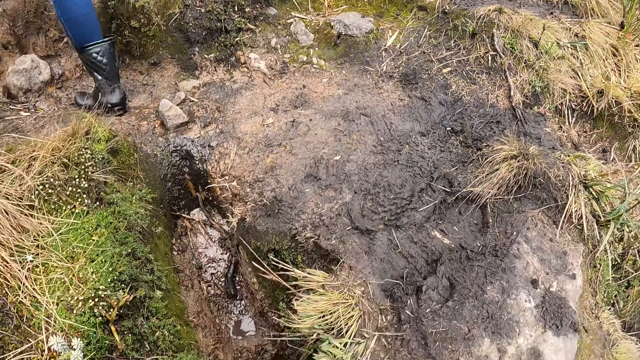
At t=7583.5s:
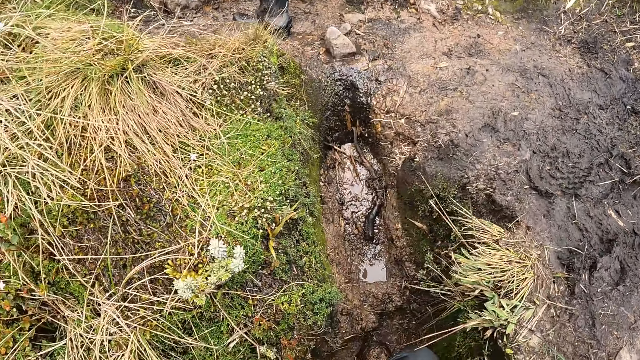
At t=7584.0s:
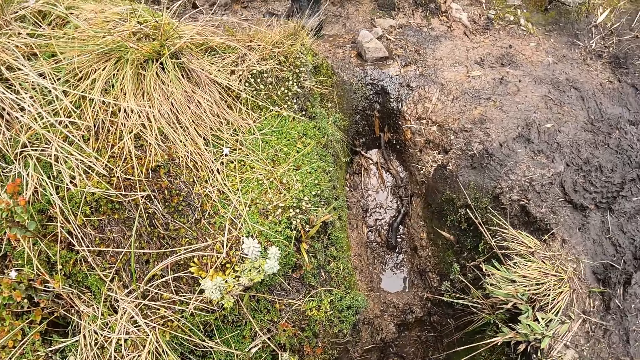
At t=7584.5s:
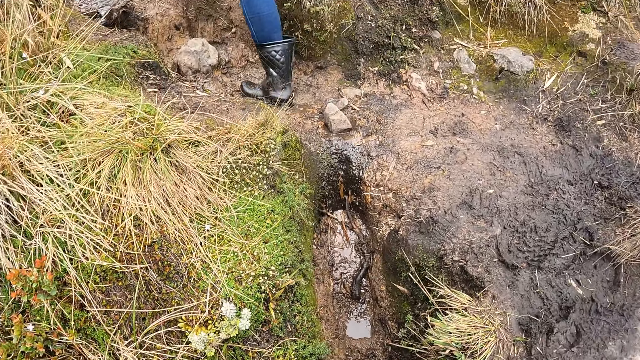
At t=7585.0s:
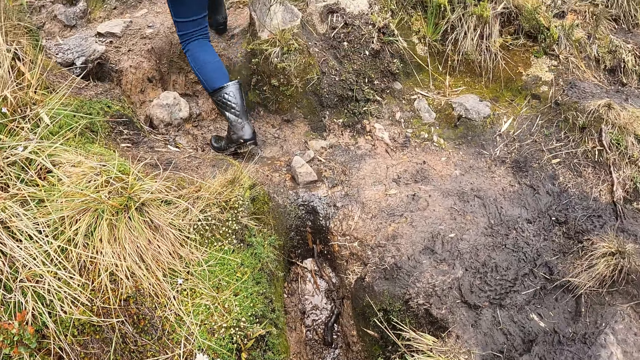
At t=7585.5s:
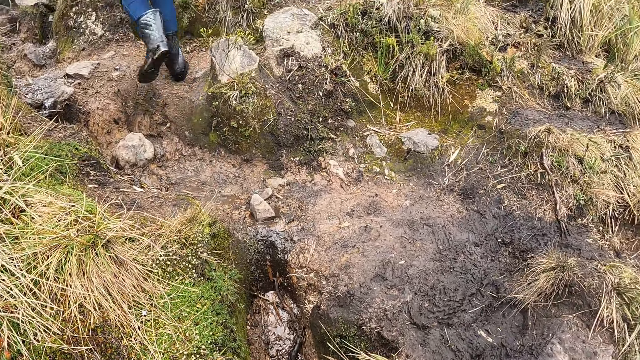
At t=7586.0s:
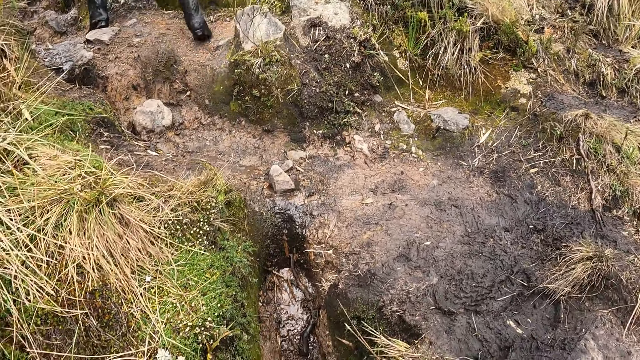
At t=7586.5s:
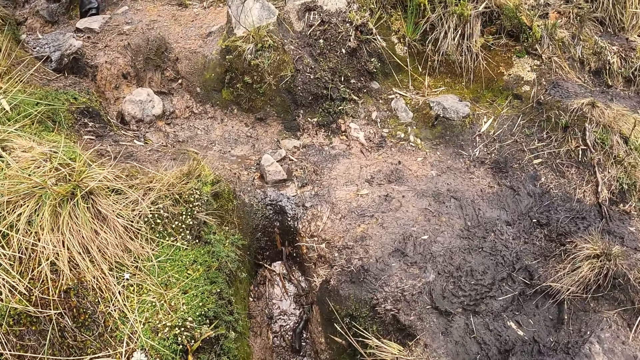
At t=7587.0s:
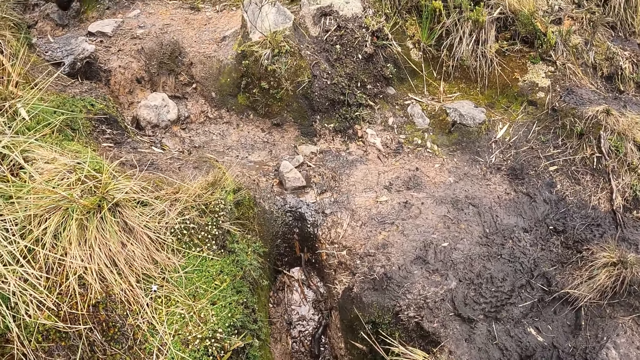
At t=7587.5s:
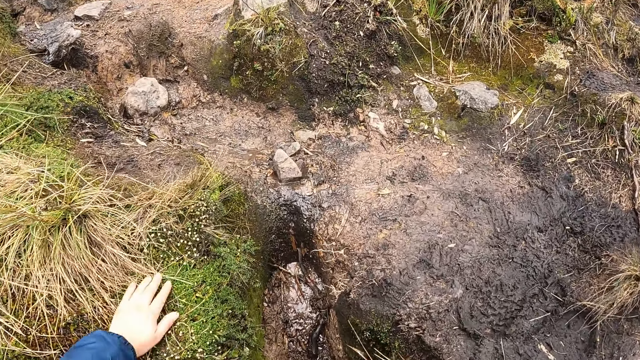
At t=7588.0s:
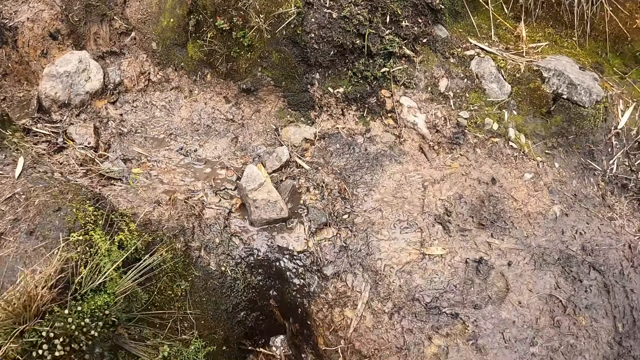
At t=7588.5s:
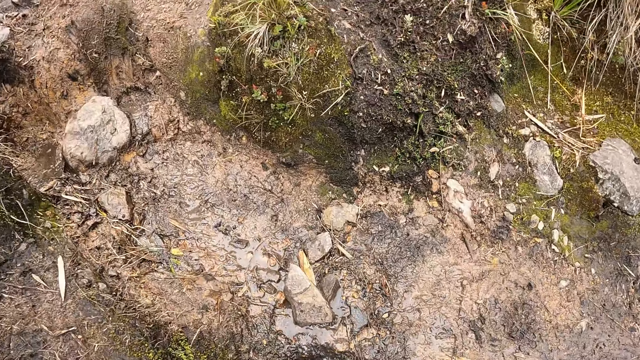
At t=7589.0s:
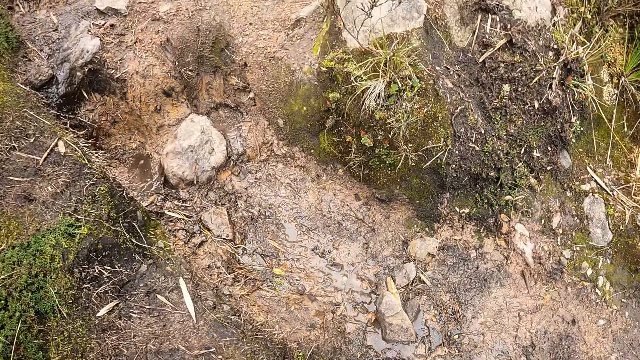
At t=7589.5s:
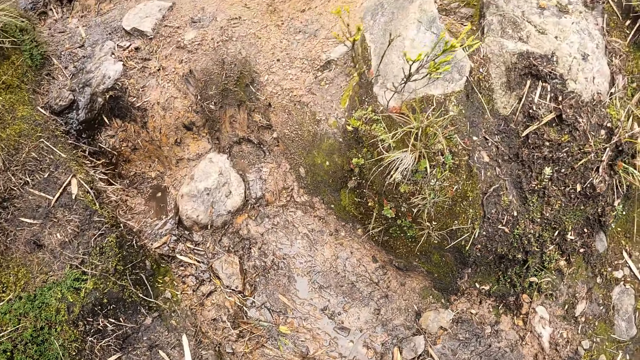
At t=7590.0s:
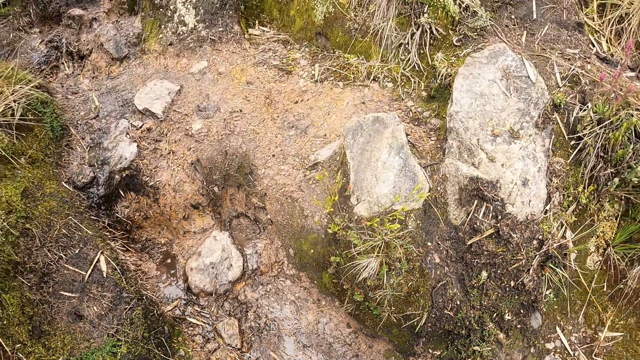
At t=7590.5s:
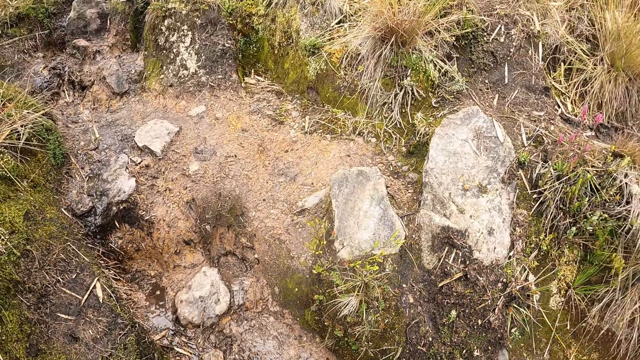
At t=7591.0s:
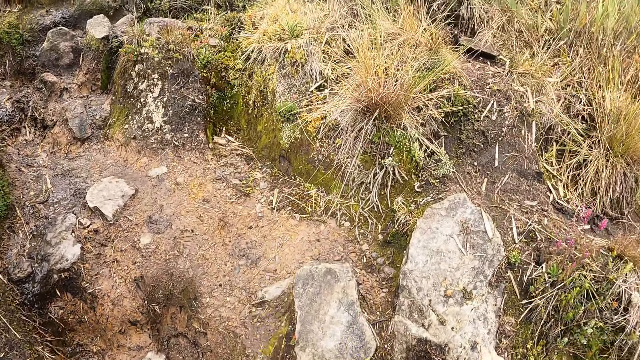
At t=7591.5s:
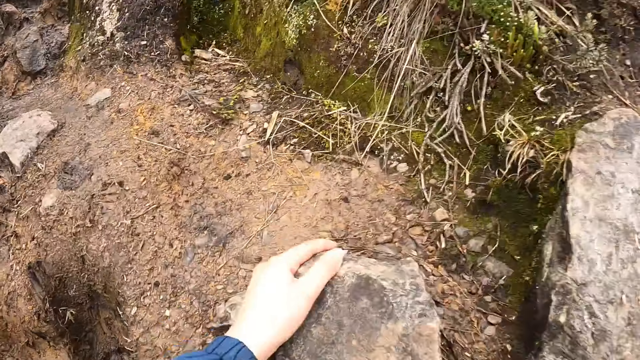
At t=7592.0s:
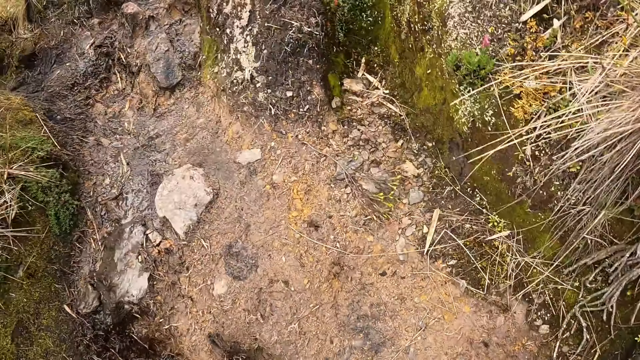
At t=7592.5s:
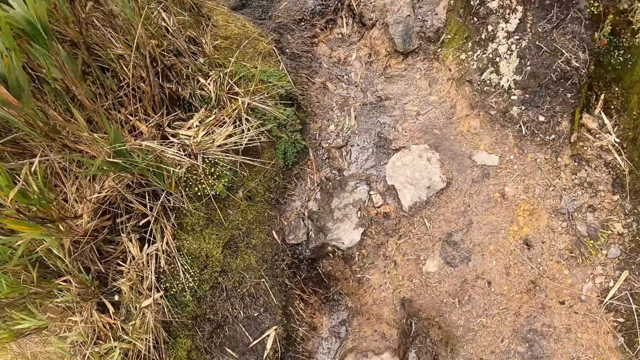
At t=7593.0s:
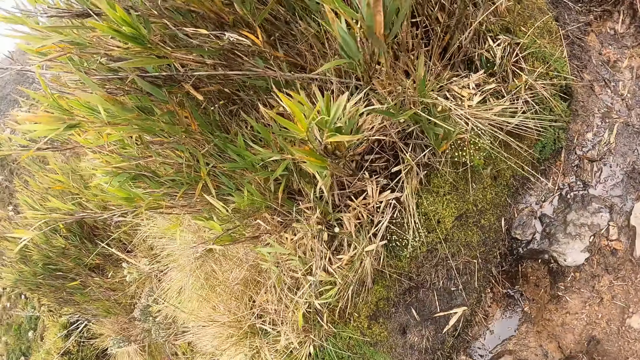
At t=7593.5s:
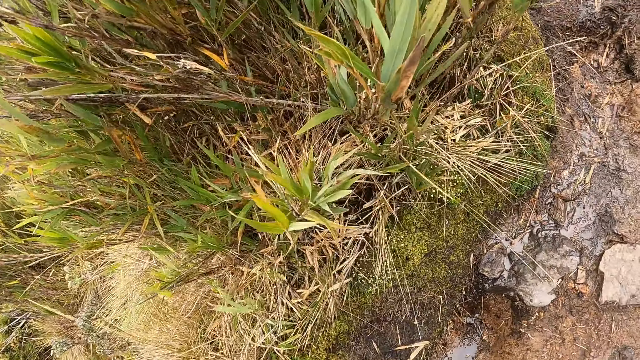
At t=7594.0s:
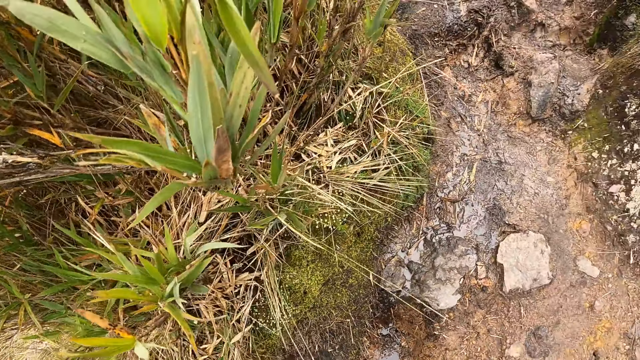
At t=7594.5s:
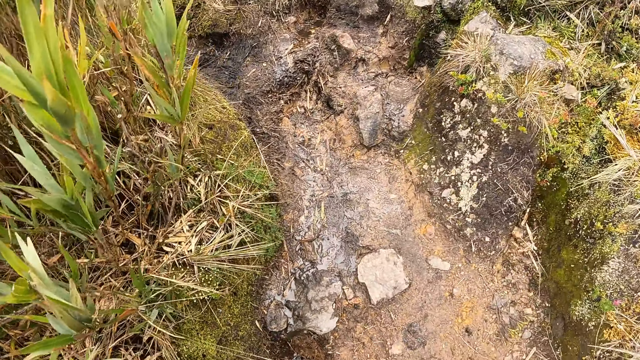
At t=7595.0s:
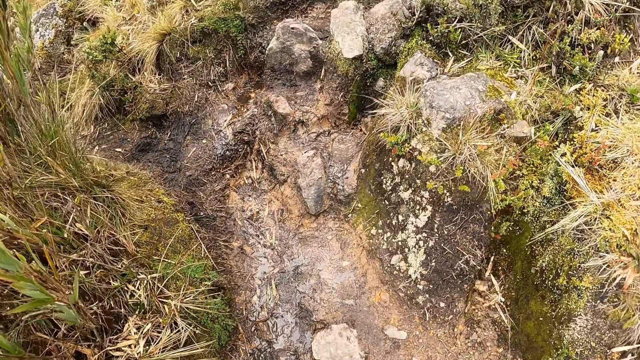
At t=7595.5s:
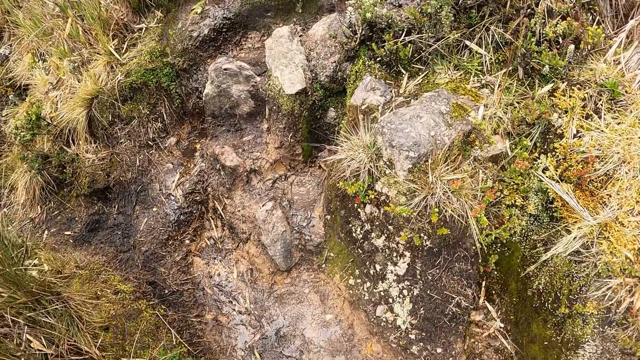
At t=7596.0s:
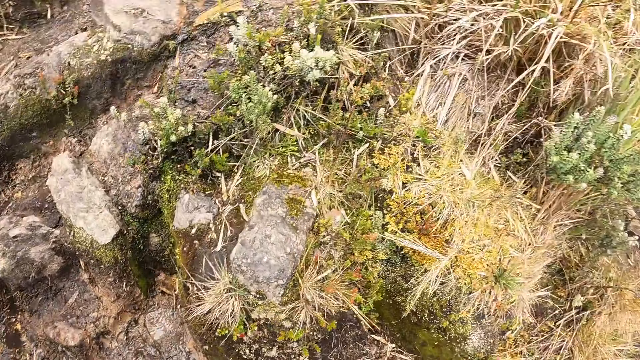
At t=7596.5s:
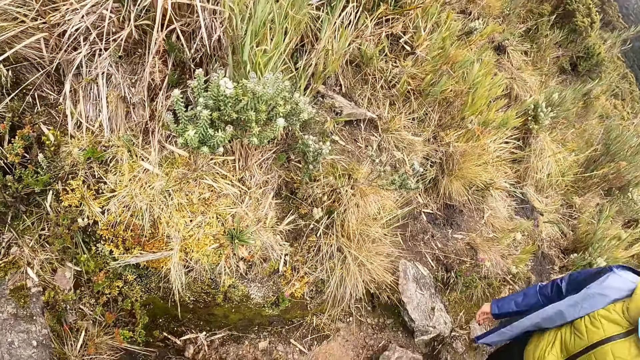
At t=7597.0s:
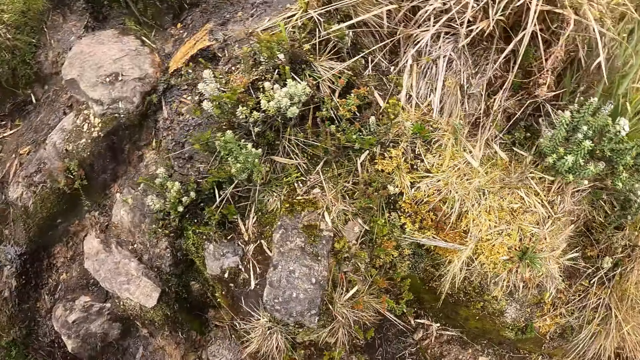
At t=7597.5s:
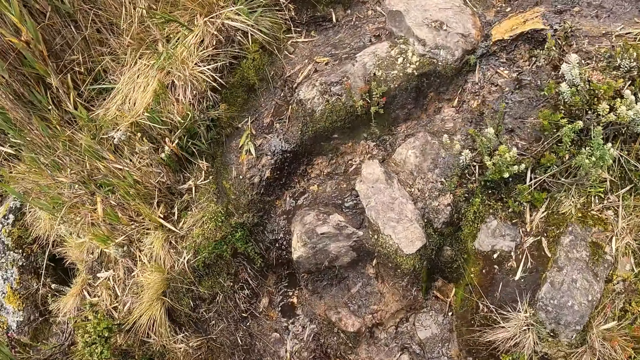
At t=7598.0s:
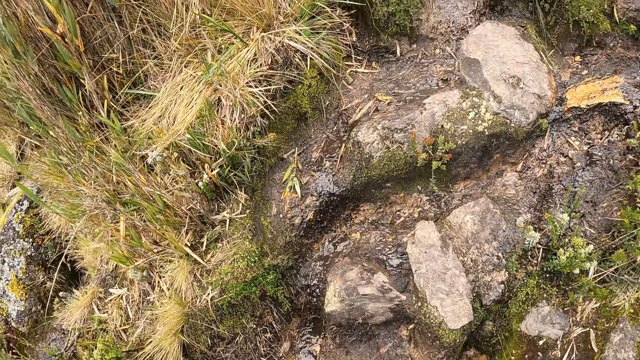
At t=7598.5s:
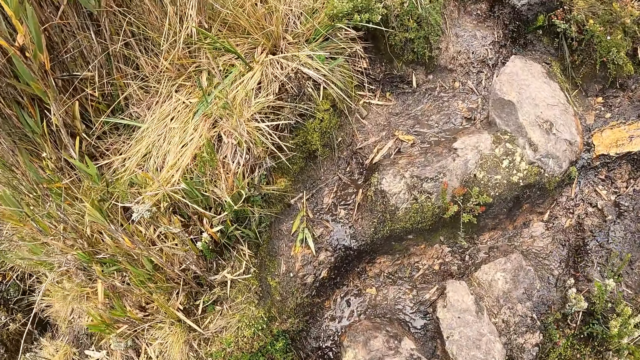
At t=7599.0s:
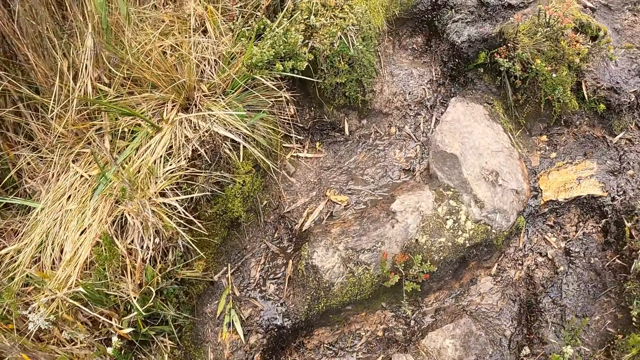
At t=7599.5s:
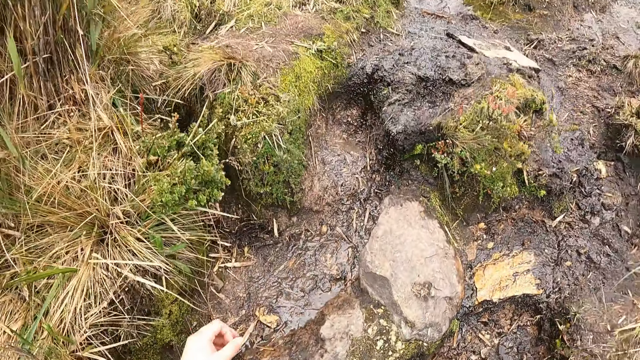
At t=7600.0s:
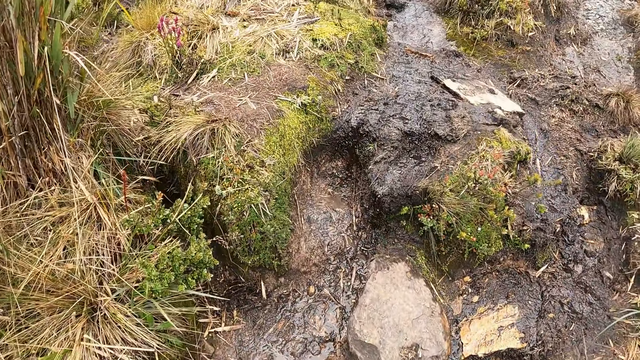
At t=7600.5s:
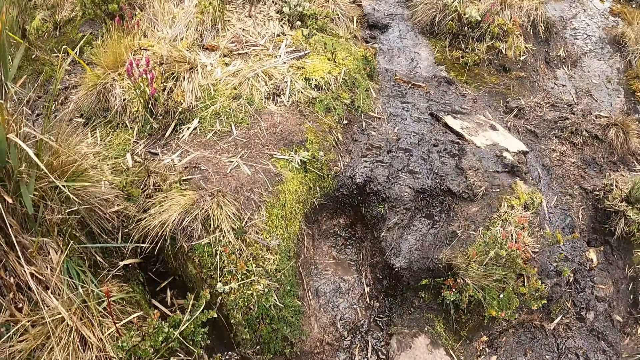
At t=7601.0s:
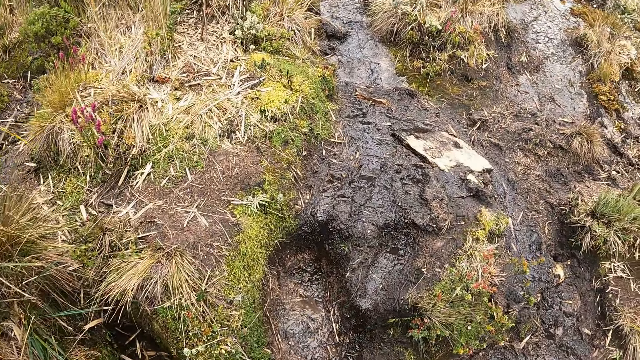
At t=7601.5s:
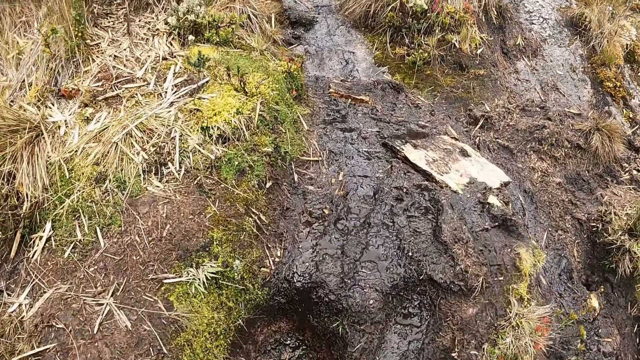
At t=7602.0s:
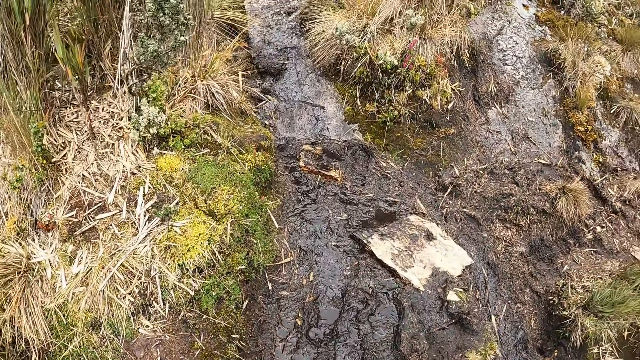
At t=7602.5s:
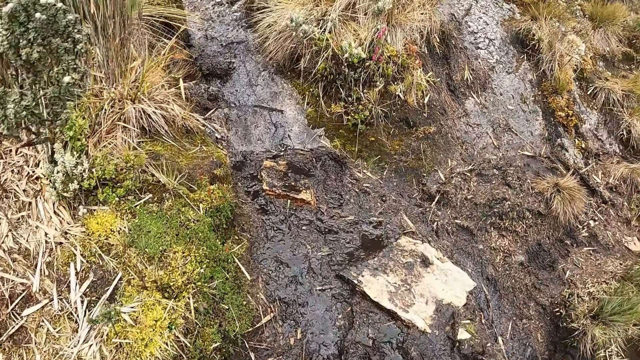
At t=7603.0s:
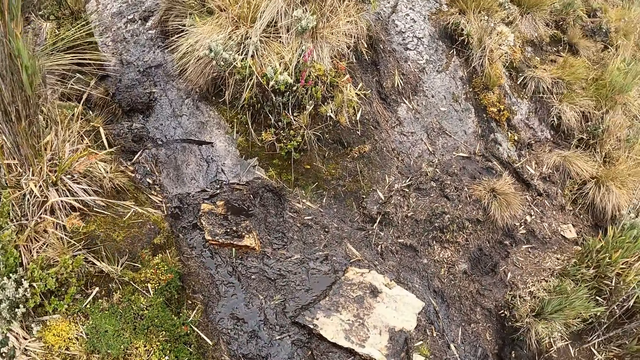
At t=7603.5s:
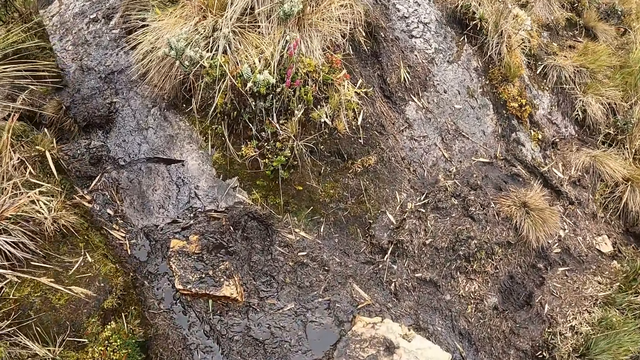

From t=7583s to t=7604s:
The camera wearer climbs the mountain. She places her left hand on the ground. She holds the ground. She climbs the mountain. She places her left hand on a stone. She holds the rocks with both hands. She climbs the mountain and looks around. She climbs the mountain and looks around. She climbs the mountain.
